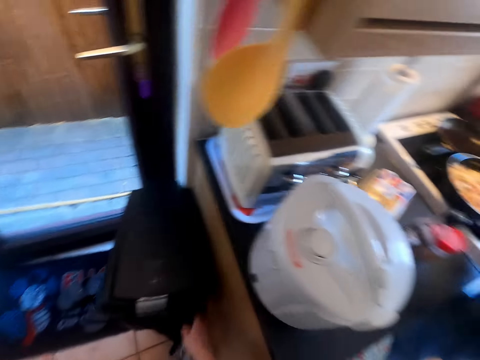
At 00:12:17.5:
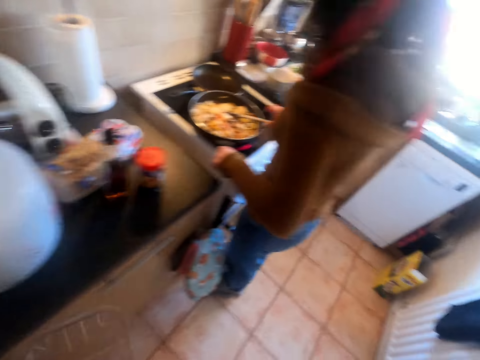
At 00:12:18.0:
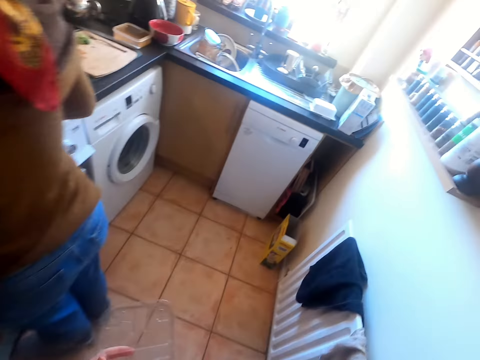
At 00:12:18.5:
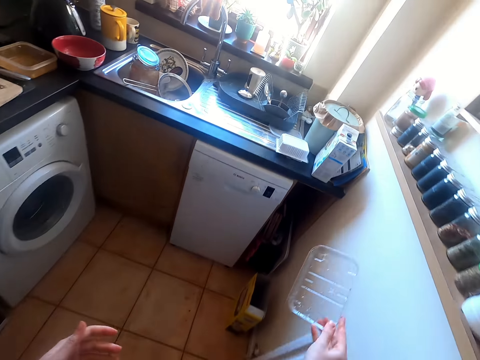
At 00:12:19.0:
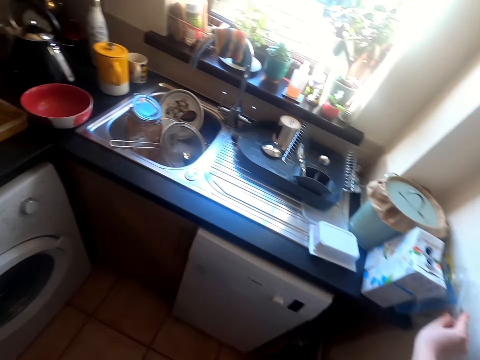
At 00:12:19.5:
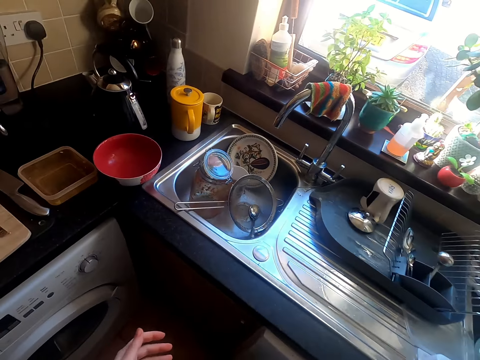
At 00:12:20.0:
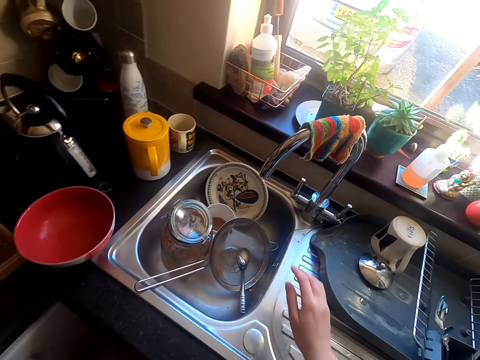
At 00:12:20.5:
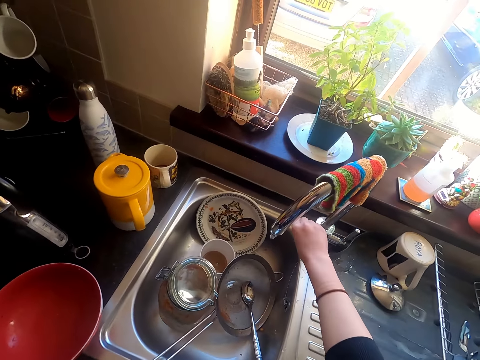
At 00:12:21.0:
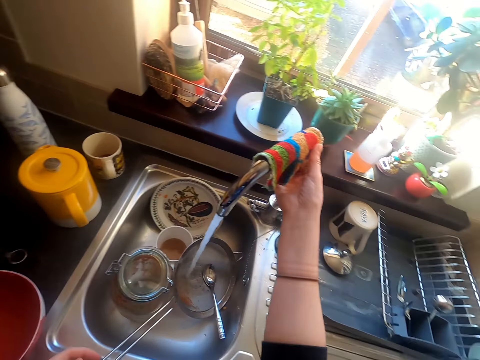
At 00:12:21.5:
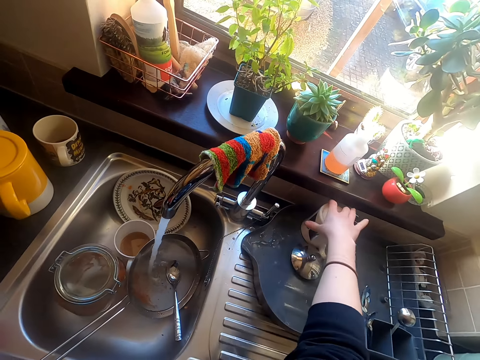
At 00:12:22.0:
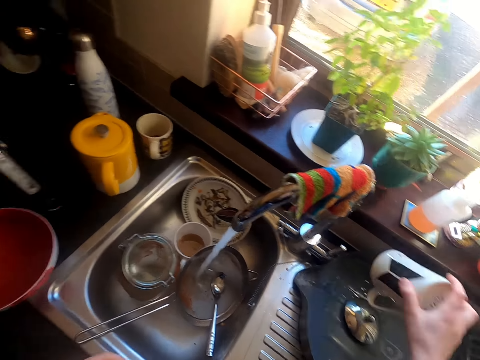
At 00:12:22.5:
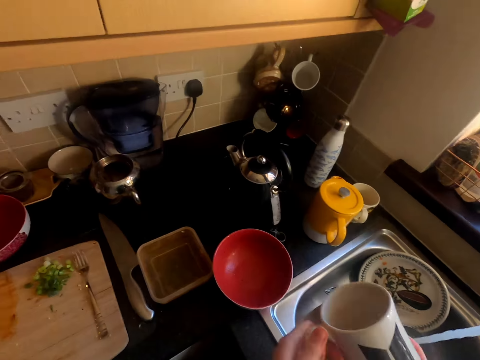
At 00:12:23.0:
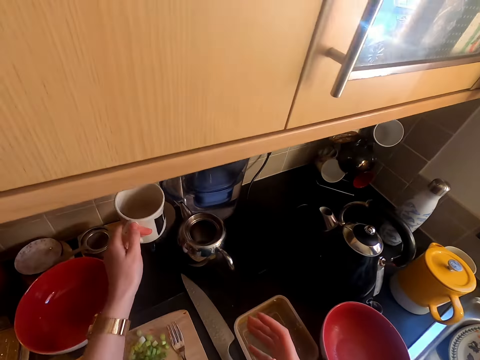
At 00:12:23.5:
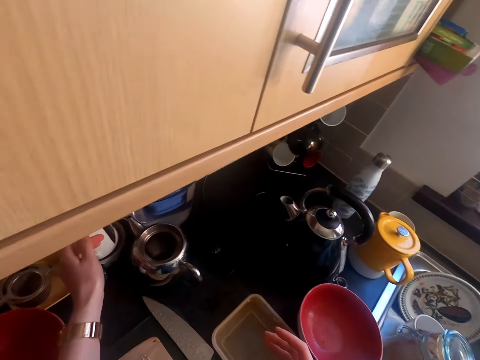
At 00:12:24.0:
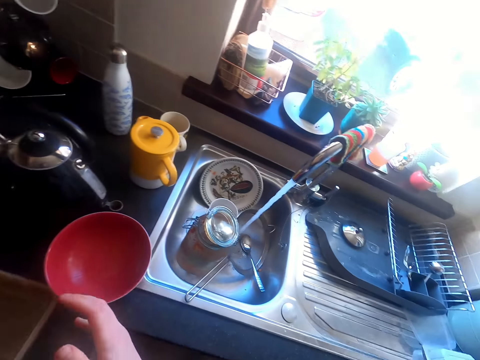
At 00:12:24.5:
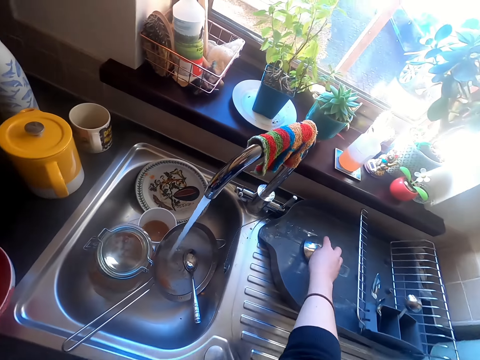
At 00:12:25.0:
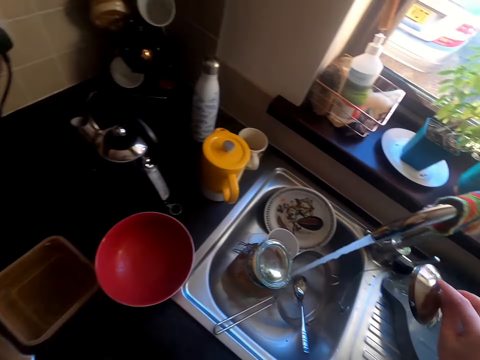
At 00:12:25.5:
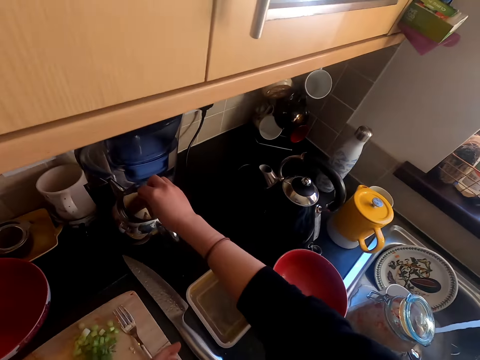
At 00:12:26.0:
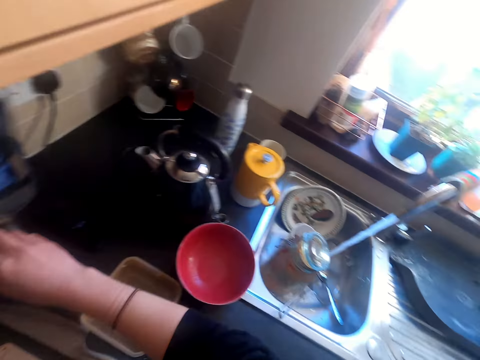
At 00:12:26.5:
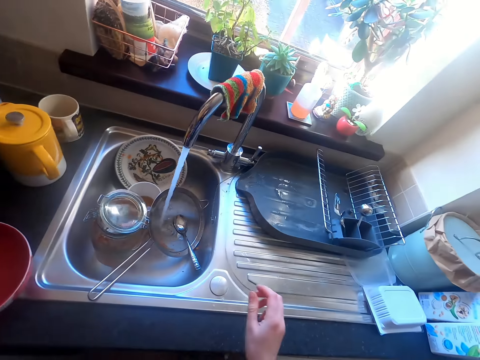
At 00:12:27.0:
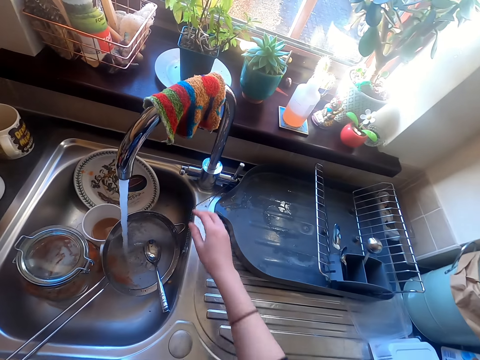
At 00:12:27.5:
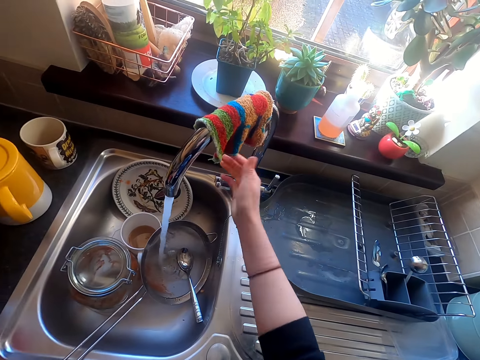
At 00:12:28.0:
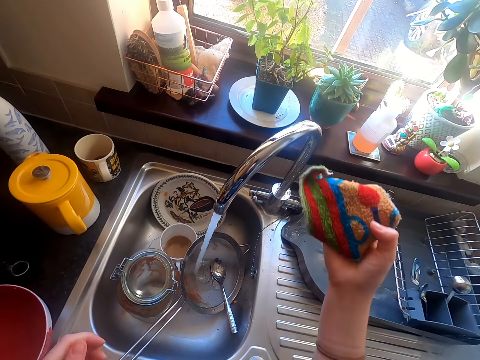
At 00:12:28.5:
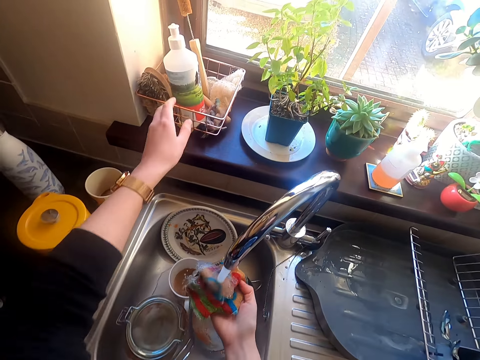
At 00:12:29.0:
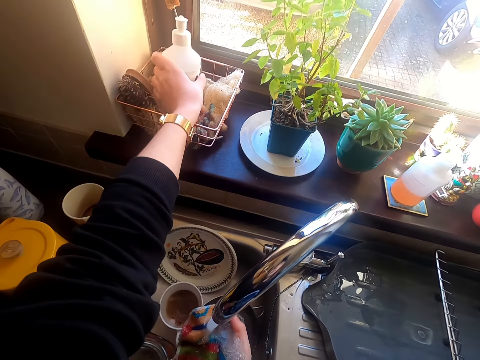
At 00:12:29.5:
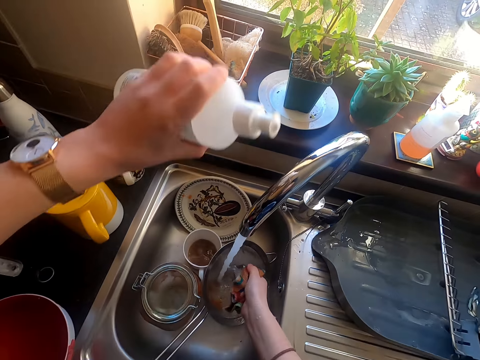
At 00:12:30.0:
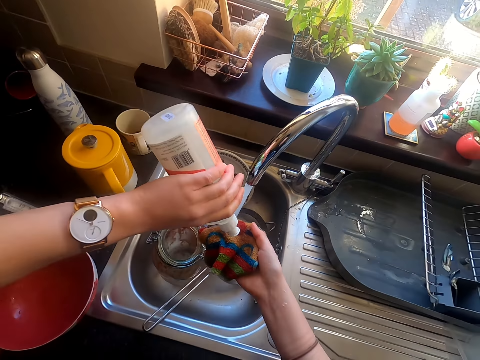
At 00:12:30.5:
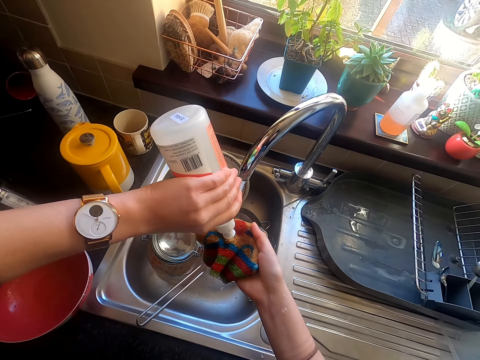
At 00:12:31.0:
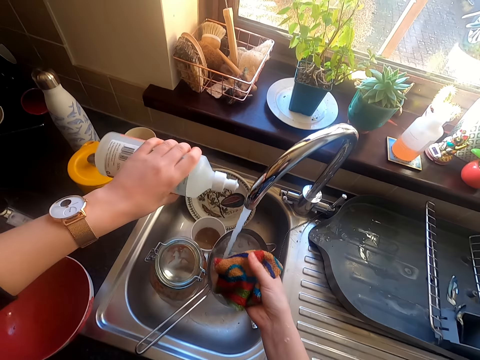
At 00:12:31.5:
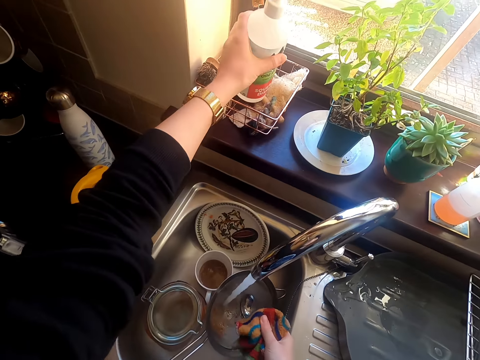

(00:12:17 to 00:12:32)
The camera wearer throws something on the trash bin. They move around. They put the disposable tin aside. They fix the container lid in something. They open the tap. They pick the towel from the tap. They pick something from the counter top. They put the mug aside on the counter top. They move around. They cover the kettle. They pick a lid from the counter top. They move the lid on the counter top. They pick the hand towel. They wet the towel under the tap water. They pick the liquid soap from the tray. They squeeze the liquid soap on the towel.

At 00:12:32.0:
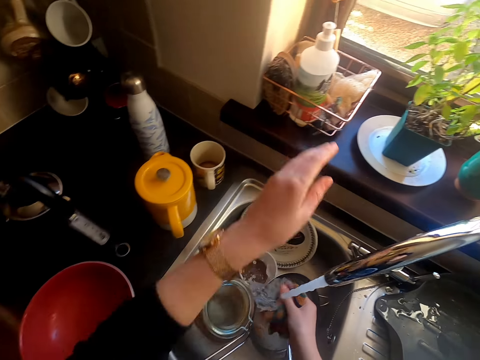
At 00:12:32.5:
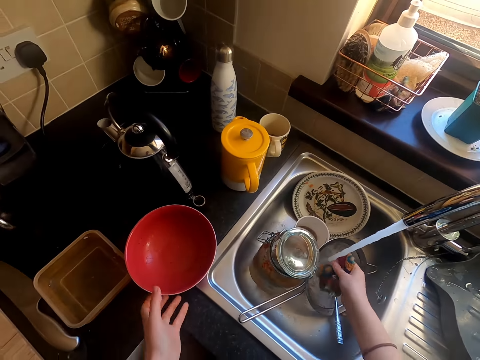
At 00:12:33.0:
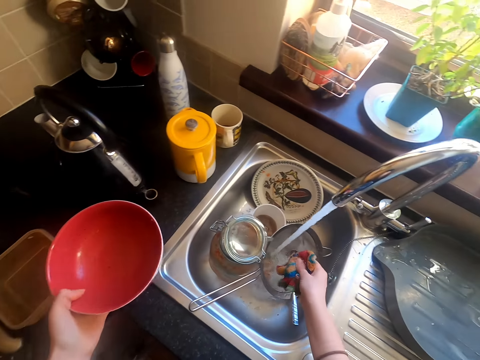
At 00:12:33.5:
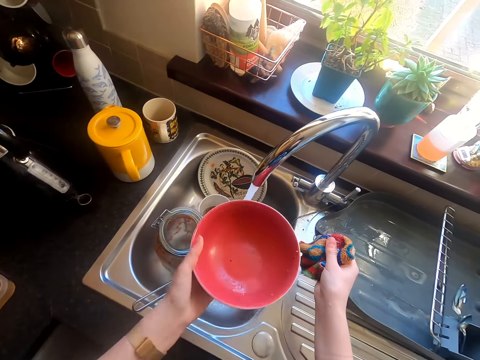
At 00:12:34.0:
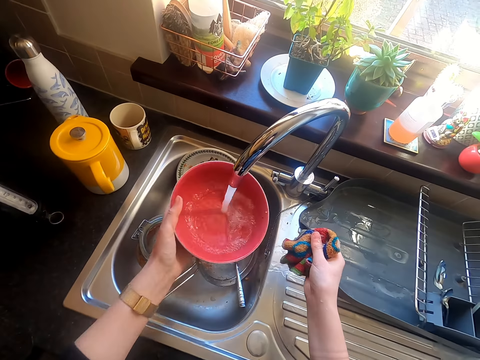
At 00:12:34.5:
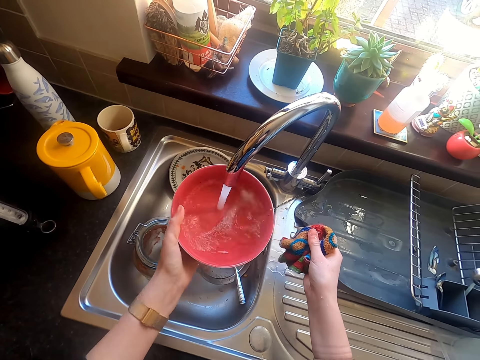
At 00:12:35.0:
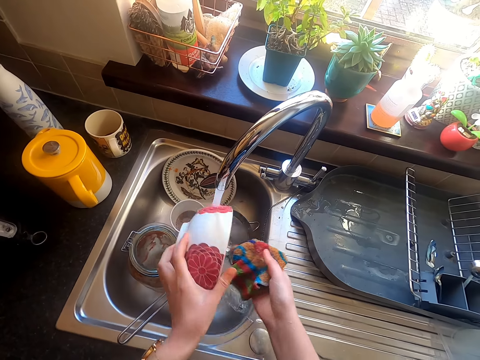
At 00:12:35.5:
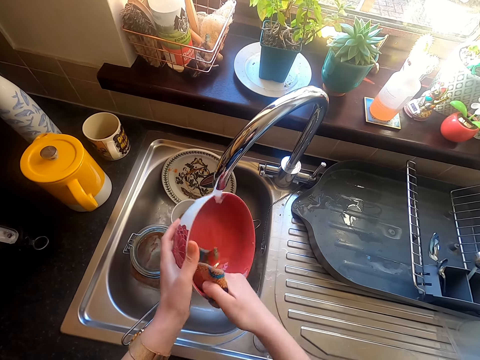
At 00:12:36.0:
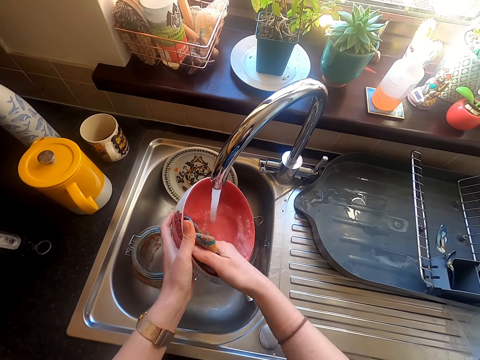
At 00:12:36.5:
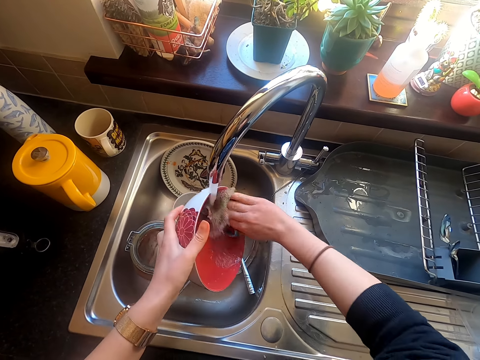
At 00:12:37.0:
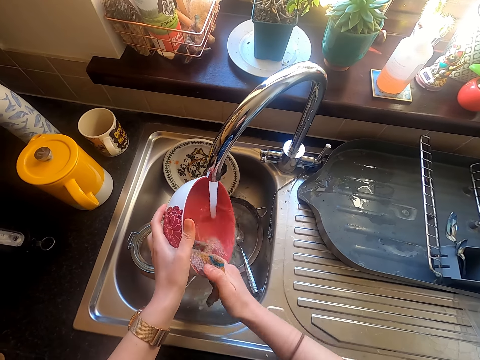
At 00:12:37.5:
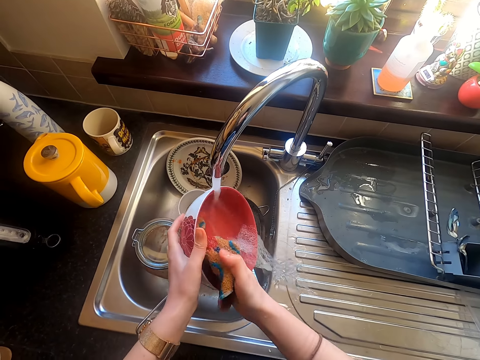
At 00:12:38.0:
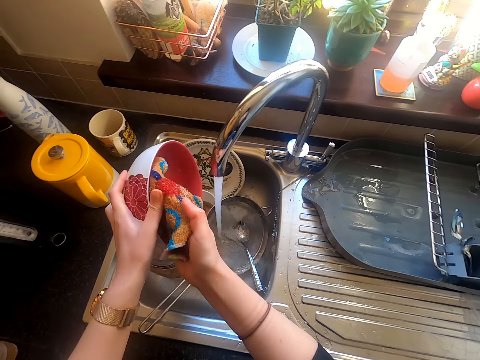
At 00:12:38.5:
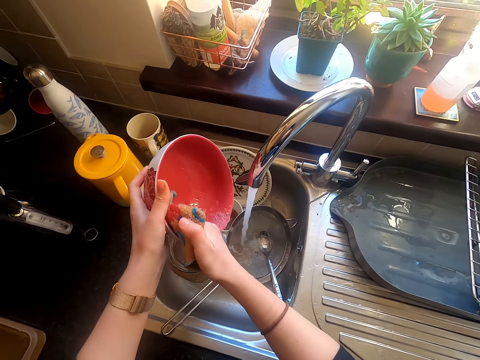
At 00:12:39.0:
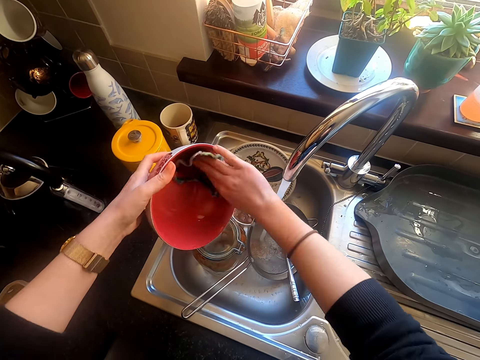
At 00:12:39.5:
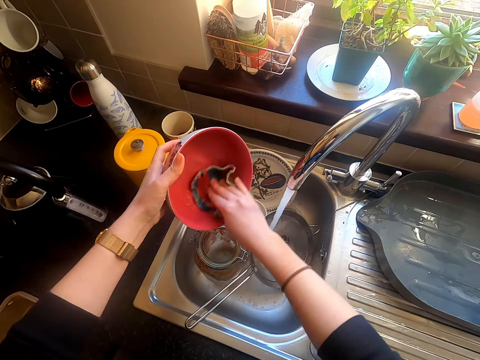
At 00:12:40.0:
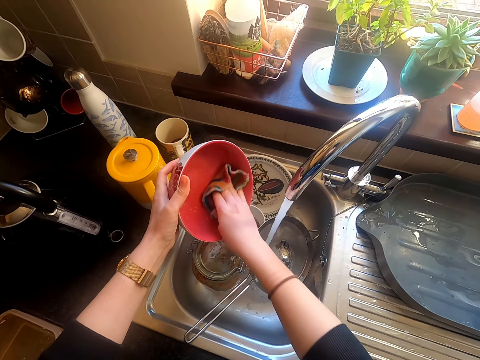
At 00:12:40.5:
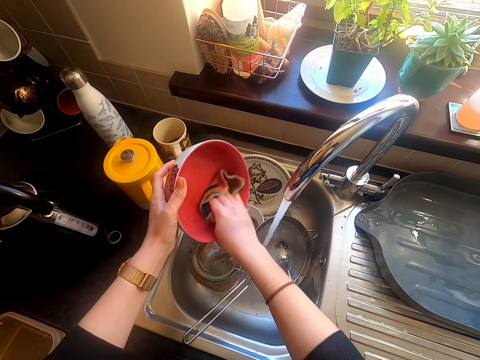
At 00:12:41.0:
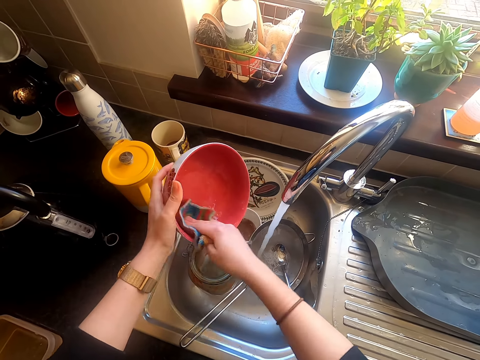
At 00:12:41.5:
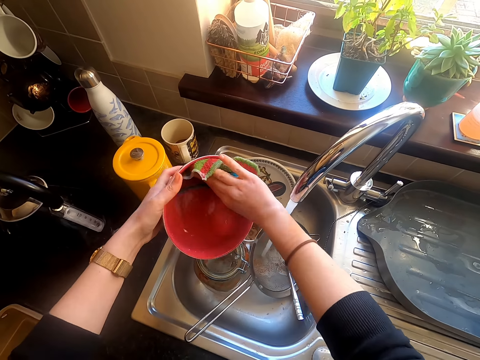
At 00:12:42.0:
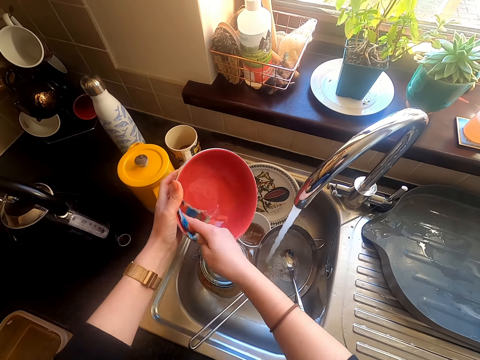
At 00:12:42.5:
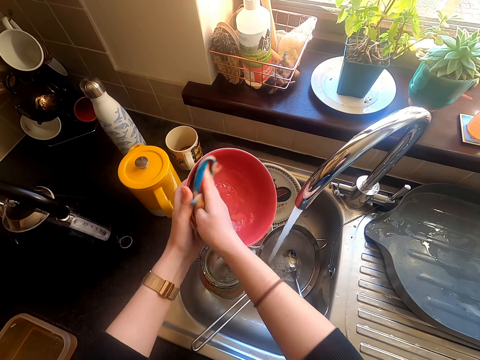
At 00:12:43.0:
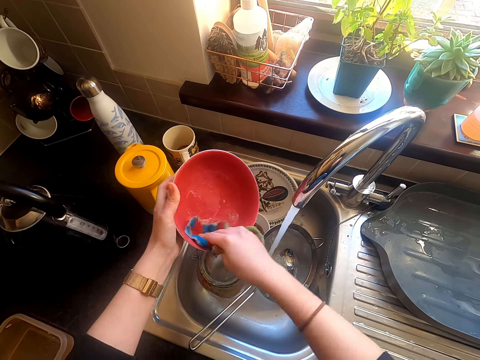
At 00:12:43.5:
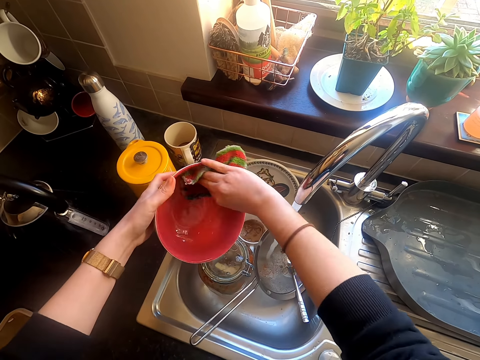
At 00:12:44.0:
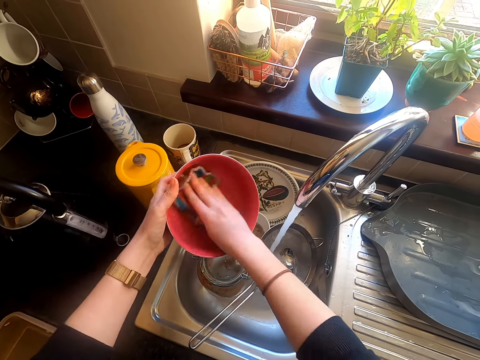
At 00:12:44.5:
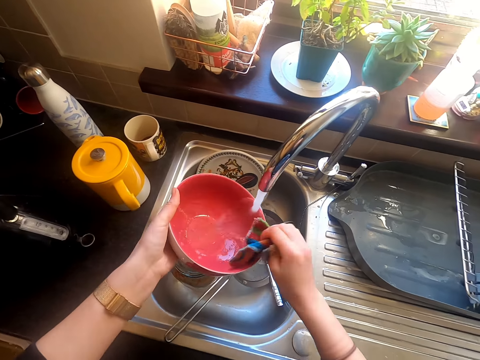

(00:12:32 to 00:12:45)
The camera wearer puts the liquid soap aside on the rack. They pick the bowl. They wash the bowl in the sink with a washing towel.
